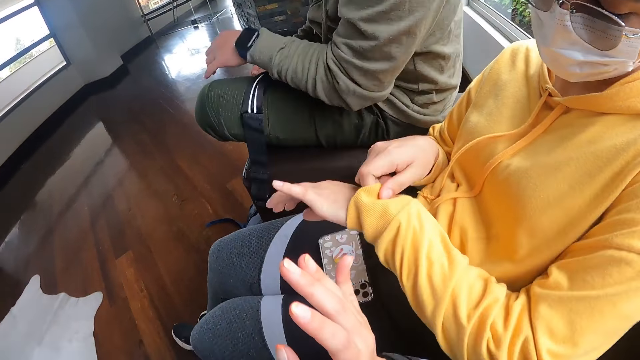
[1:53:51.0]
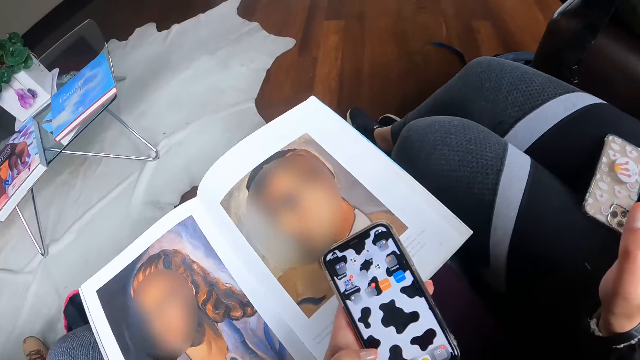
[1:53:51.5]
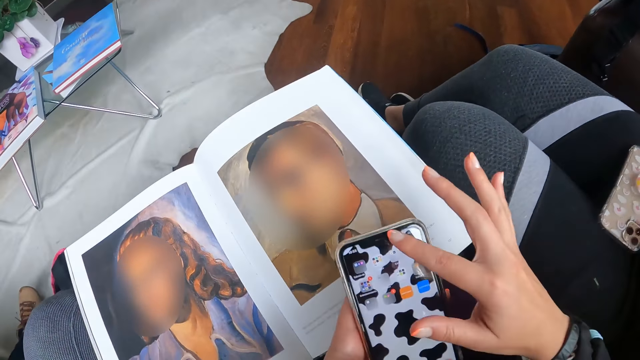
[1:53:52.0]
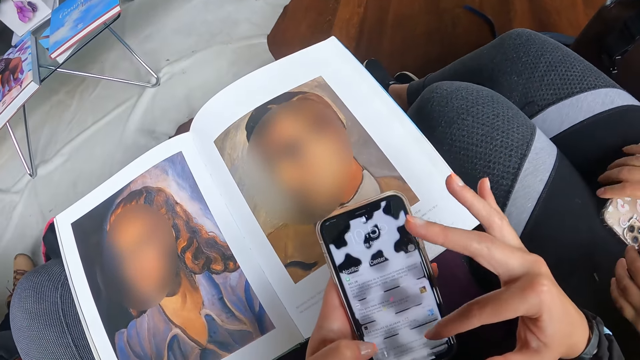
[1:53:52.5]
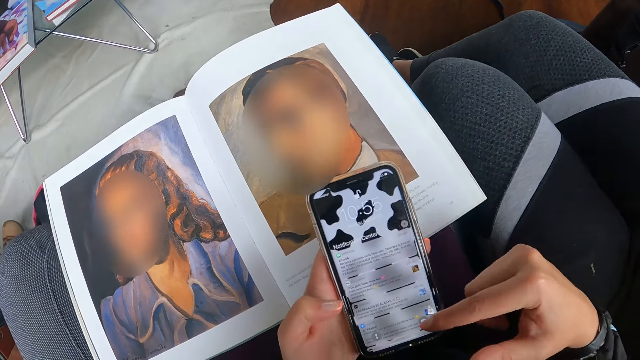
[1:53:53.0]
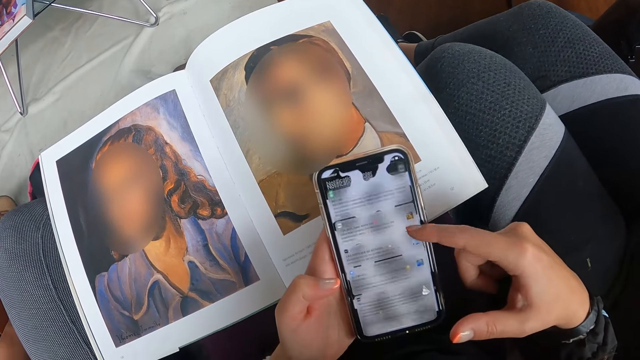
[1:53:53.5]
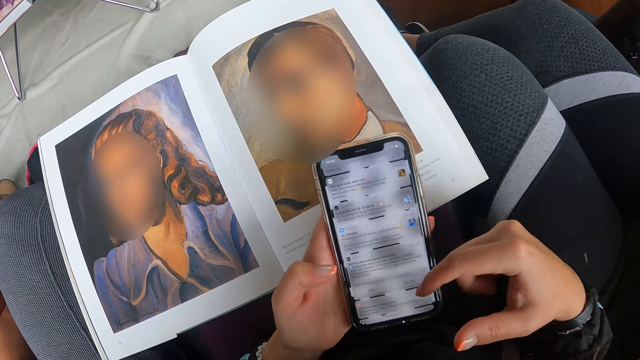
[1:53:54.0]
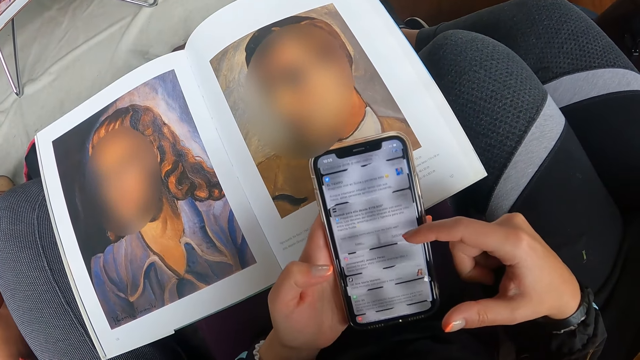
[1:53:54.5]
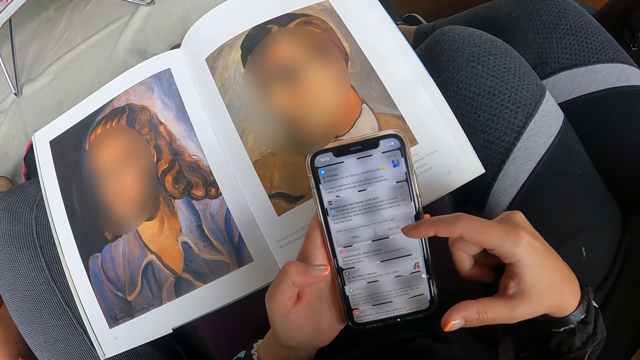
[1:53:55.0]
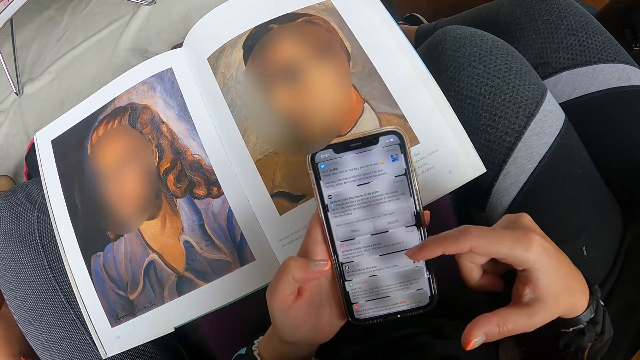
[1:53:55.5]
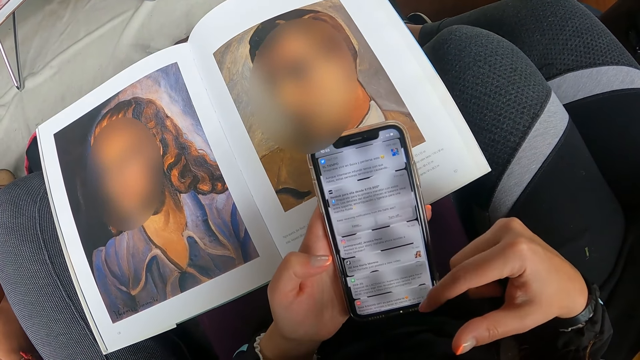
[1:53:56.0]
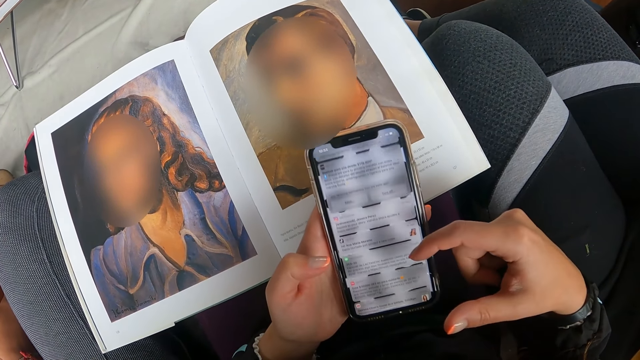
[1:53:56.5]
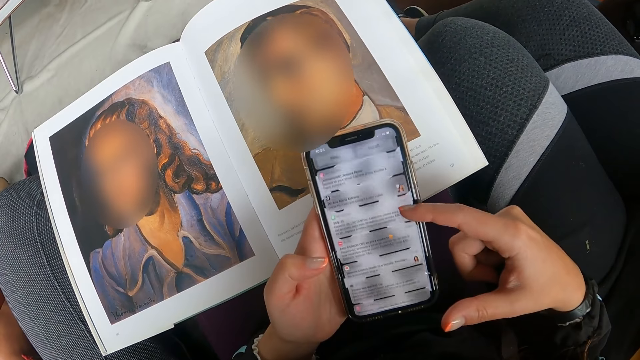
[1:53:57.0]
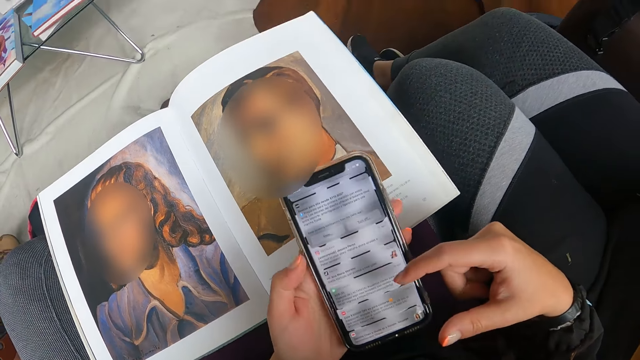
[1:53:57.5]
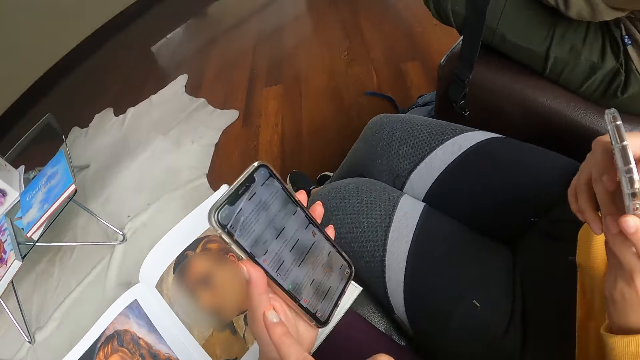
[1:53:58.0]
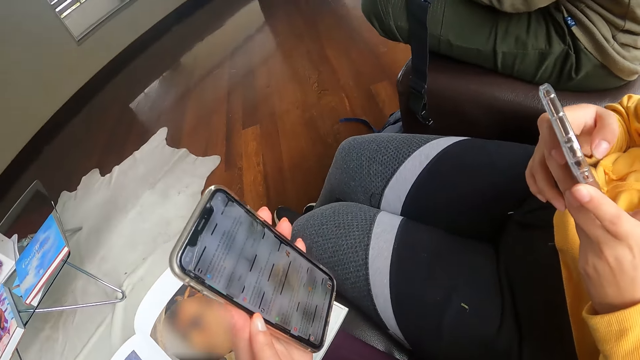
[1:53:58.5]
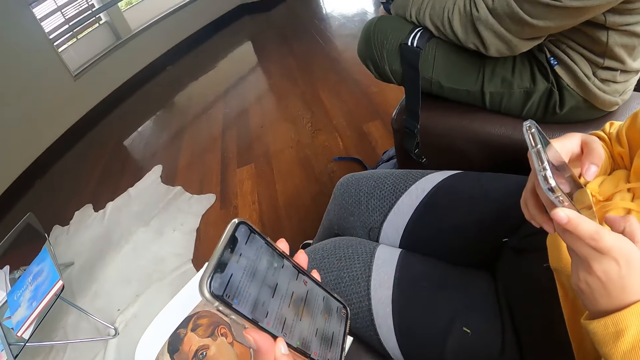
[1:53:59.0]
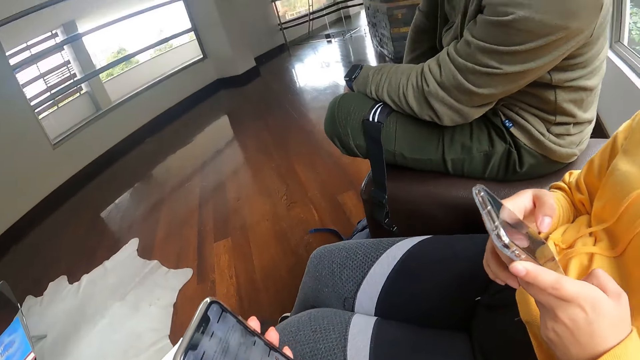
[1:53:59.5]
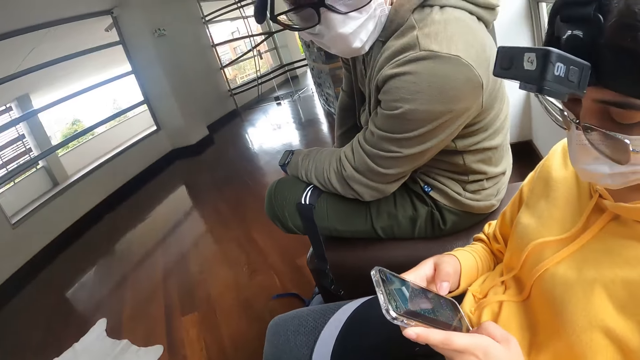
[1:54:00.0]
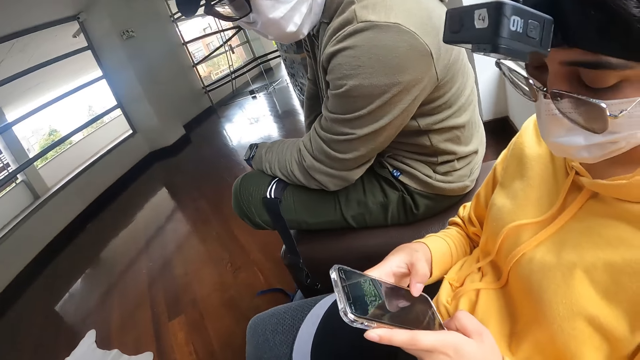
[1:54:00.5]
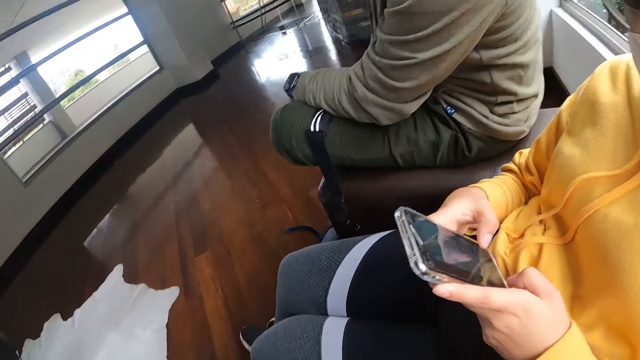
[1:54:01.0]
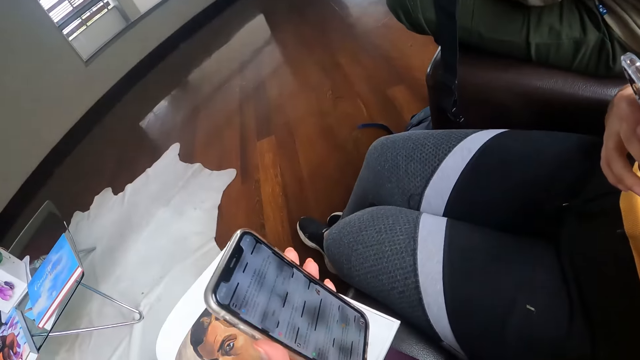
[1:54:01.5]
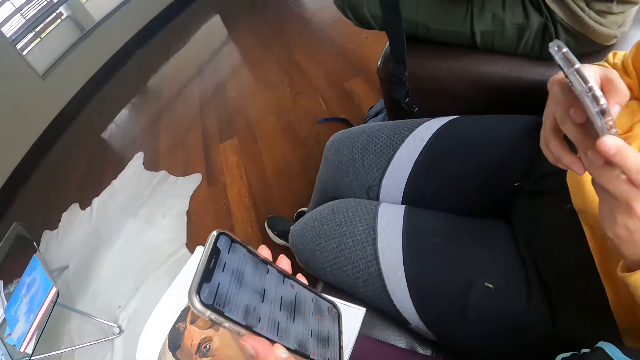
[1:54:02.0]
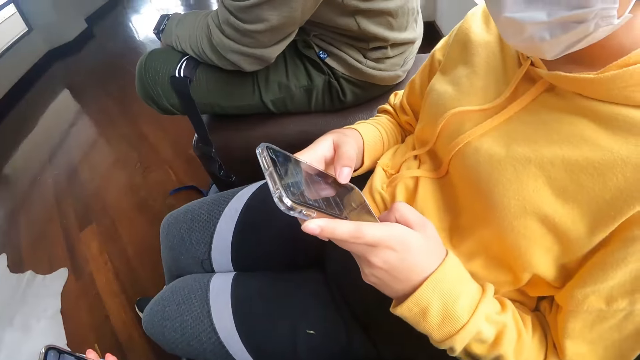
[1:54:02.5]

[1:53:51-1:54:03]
The man places the waist purse on his thigh with both hands. The man pulls her sweater with her right hand. The camera wearer operates the phone with her right hand. She moves the phone towards the woman with her left hand. The woman operates the phone with both hands. The camera wearer interacts with the woman. She looks around.

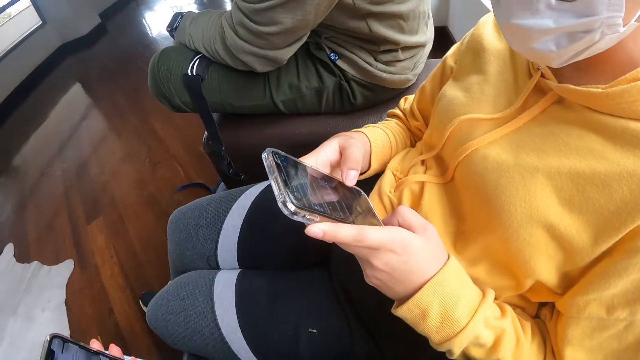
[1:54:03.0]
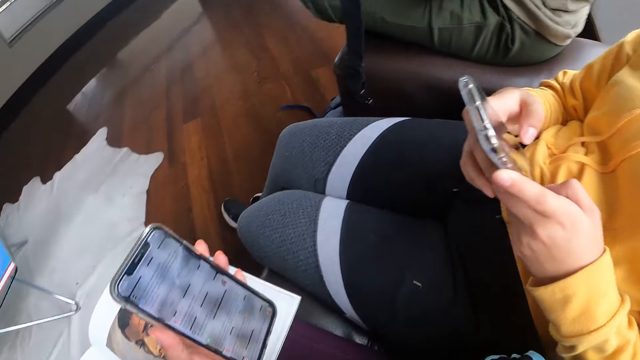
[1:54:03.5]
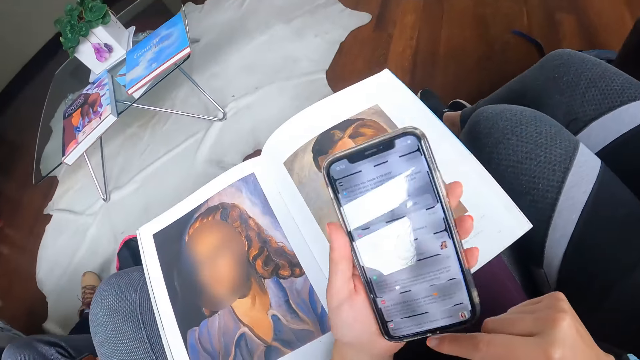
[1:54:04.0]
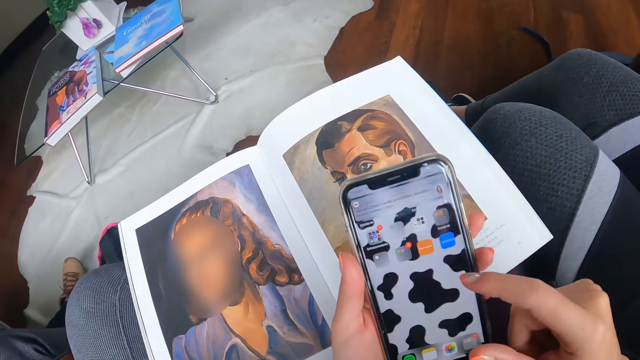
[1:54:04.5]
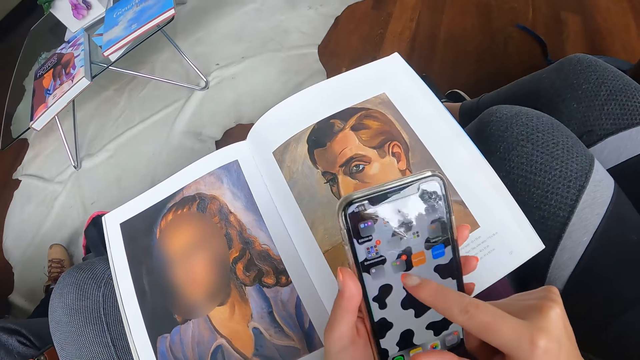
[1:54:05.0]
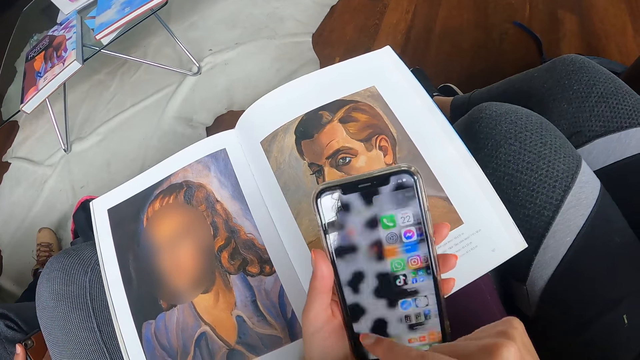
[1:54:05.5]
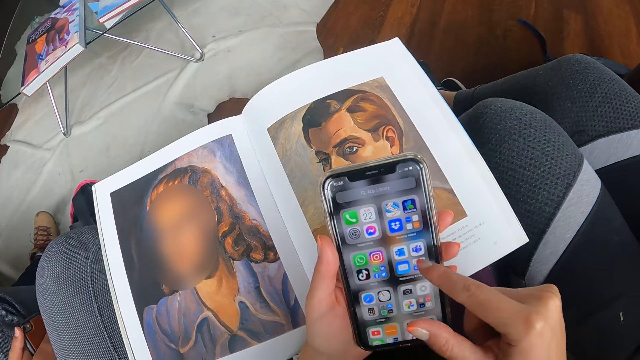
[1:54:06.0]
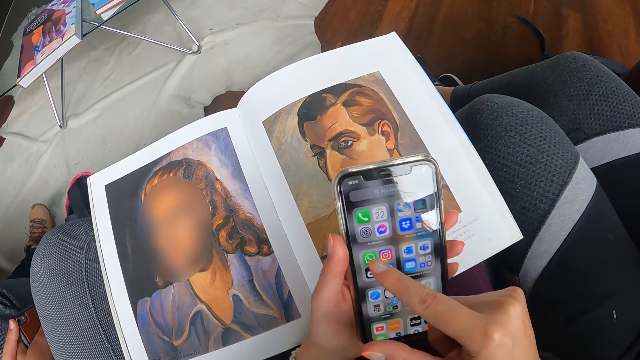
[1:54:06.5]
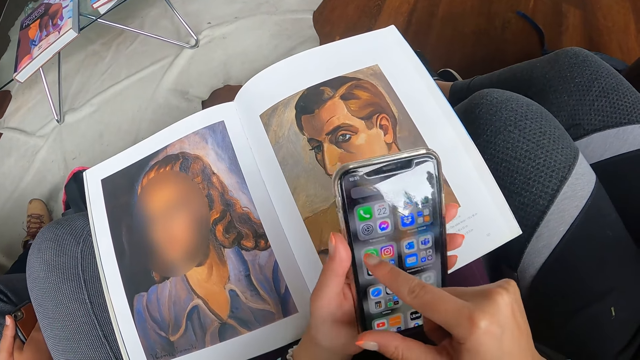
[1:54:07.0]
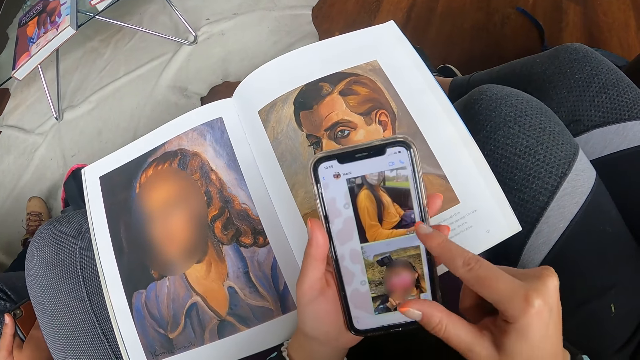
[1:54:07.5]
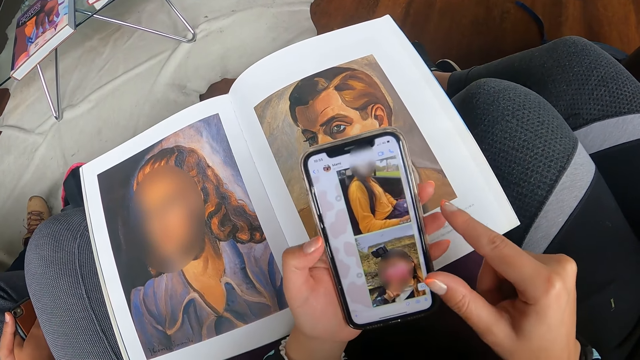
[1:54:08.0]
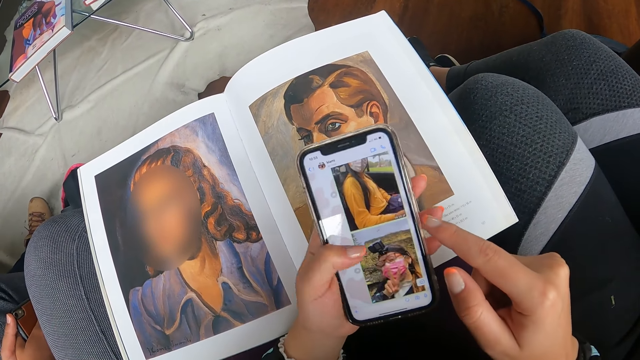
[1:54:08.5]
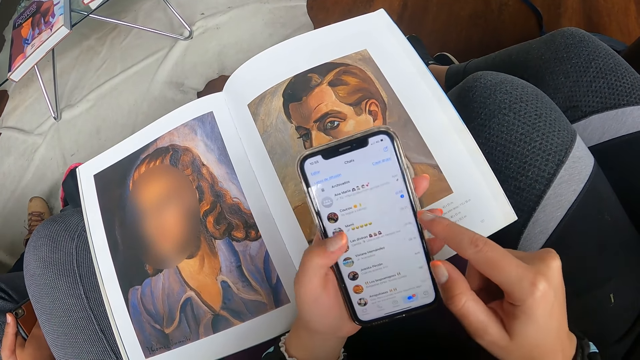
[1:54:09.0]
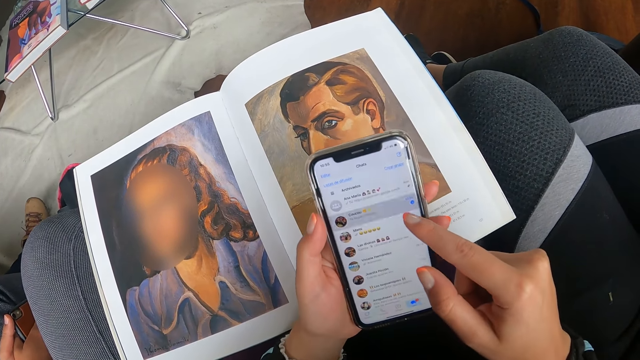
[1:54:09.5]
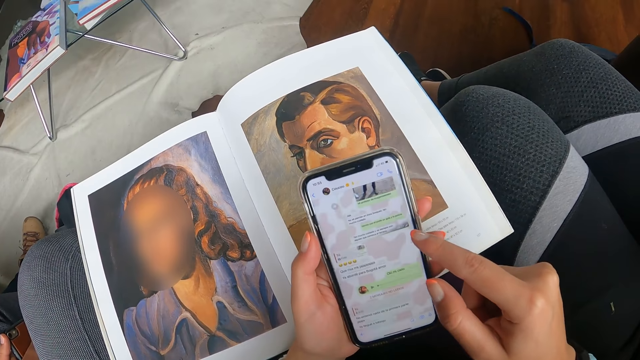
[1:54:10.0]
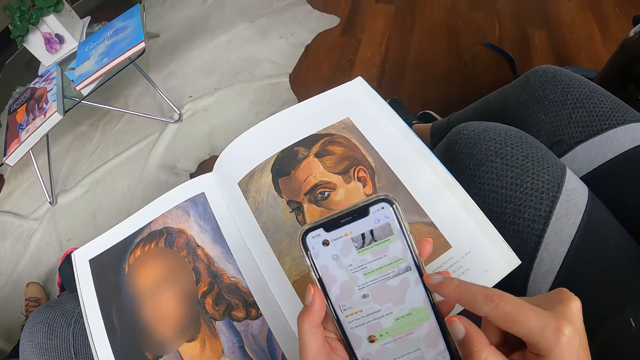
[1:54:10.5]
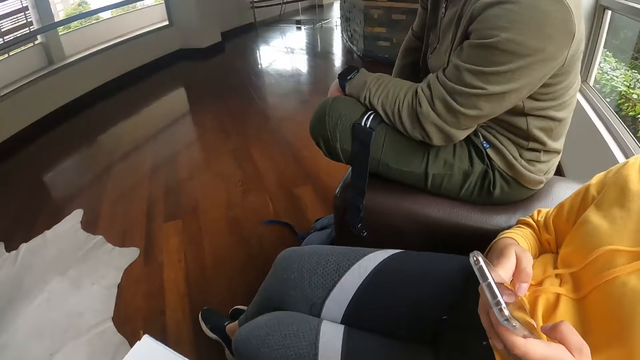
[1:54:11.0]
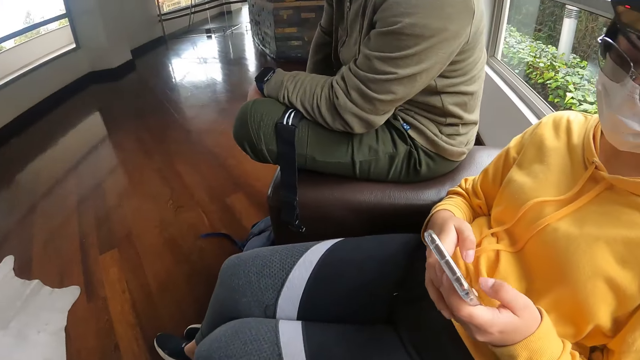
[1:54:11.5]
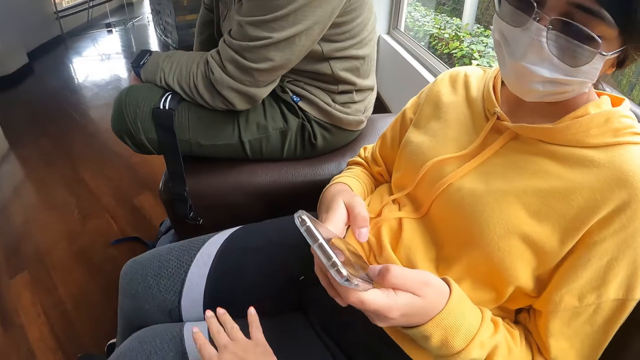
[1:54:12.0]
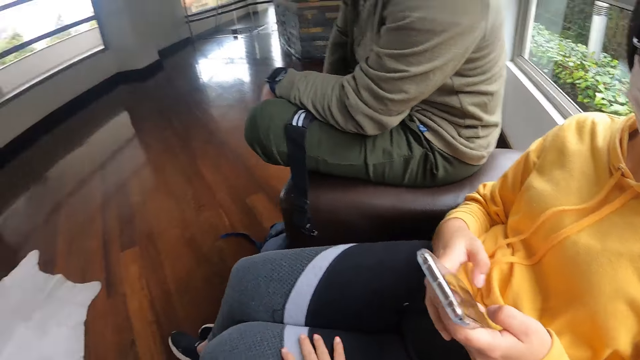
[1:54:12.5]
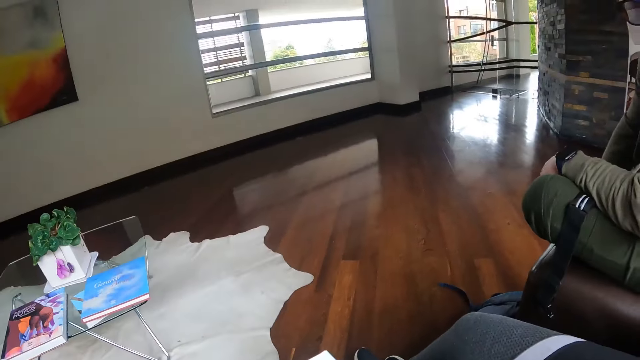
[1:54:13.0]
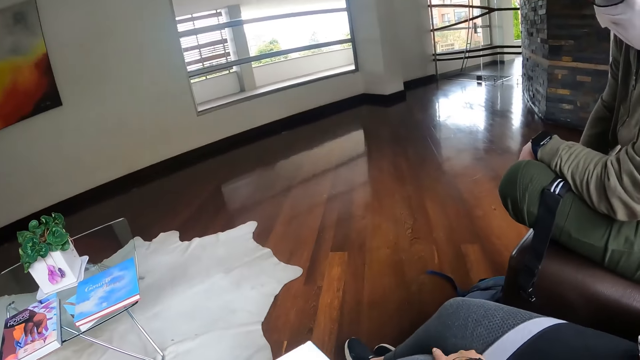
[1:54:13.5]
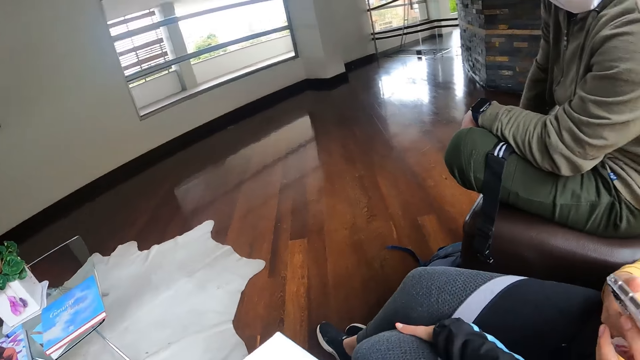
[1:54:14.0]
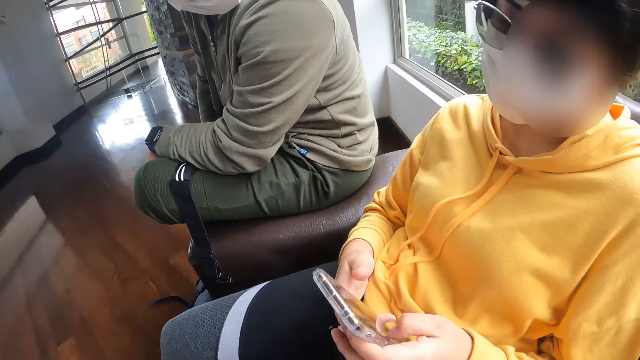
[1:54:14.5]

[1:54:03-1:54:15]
The camera wearer operates the phone with her right hand. She looks around and places her right hand on the thigh of the woman.
